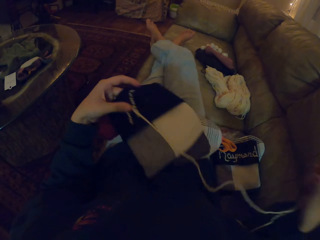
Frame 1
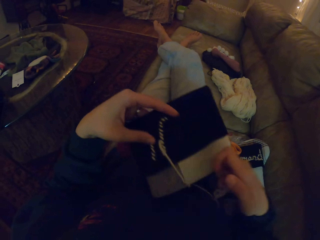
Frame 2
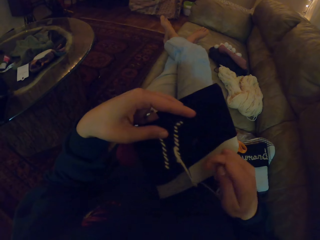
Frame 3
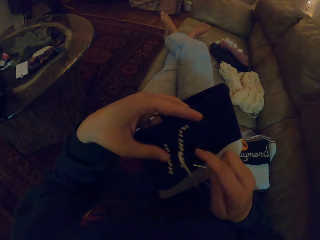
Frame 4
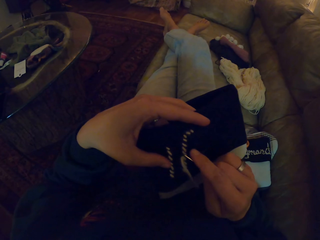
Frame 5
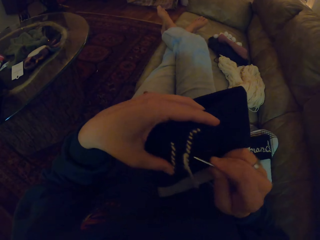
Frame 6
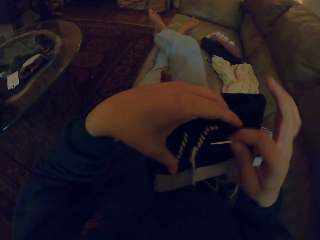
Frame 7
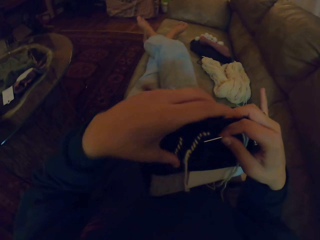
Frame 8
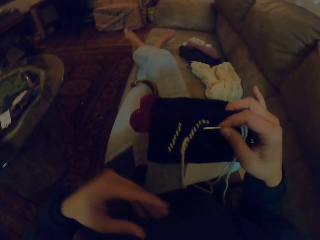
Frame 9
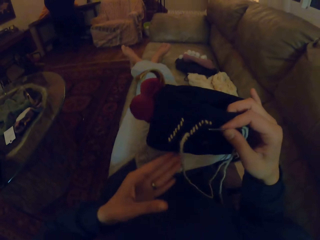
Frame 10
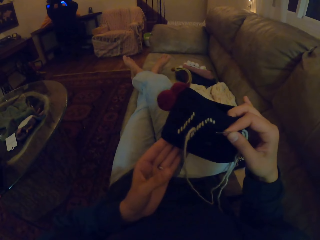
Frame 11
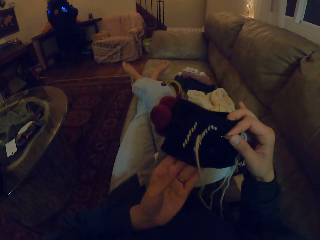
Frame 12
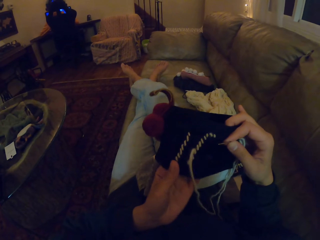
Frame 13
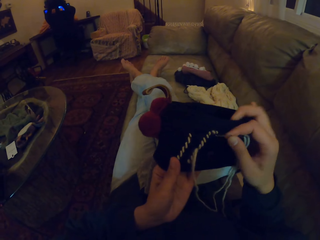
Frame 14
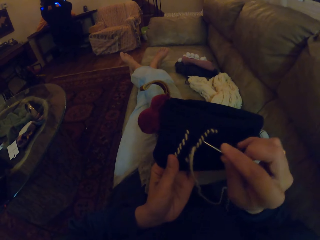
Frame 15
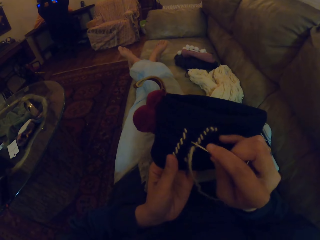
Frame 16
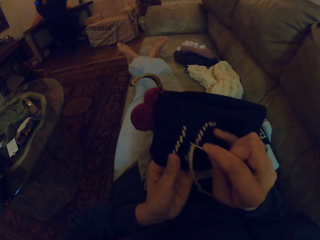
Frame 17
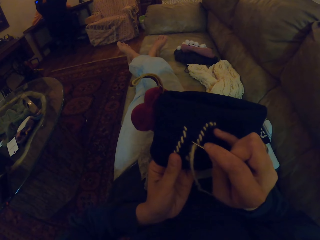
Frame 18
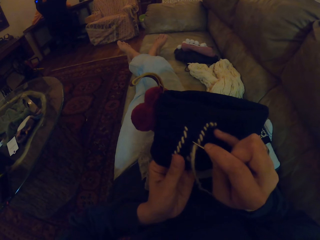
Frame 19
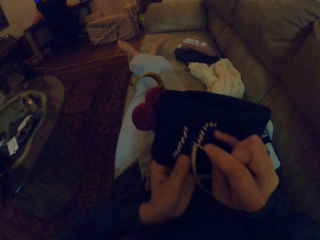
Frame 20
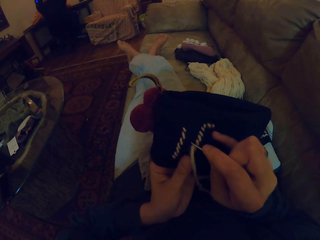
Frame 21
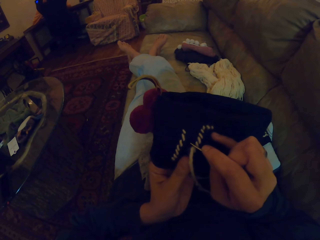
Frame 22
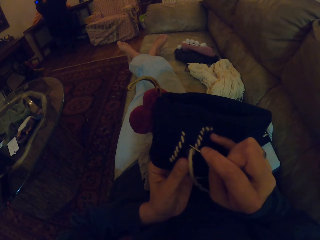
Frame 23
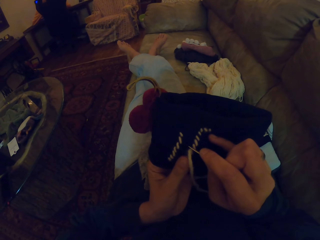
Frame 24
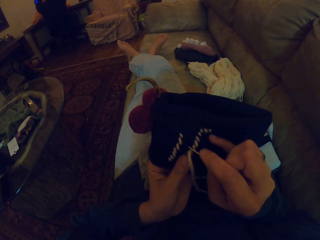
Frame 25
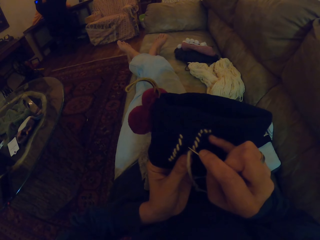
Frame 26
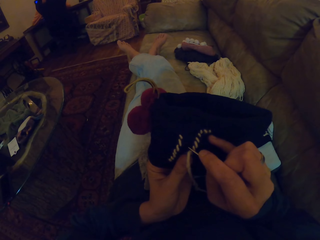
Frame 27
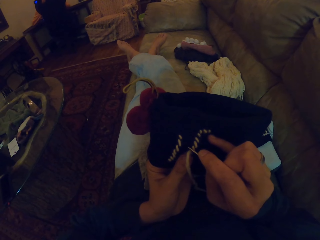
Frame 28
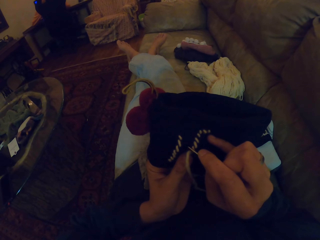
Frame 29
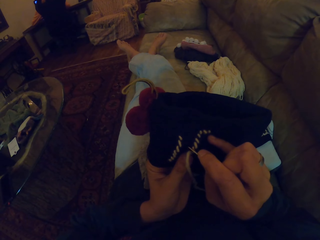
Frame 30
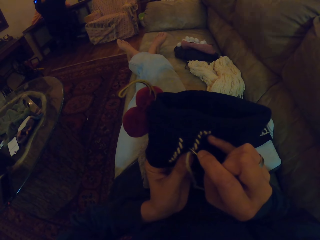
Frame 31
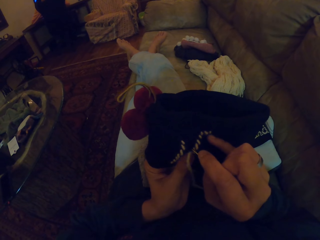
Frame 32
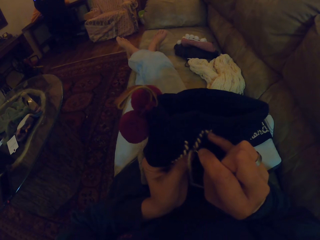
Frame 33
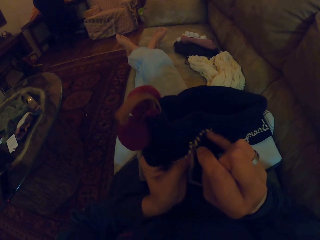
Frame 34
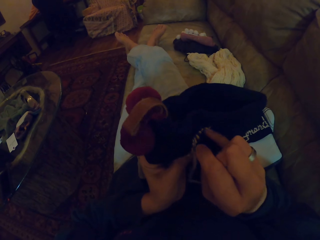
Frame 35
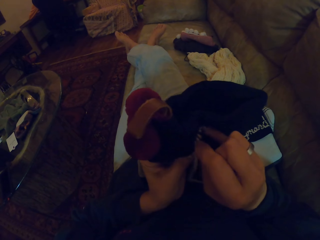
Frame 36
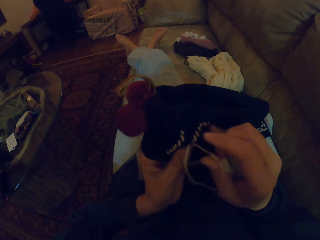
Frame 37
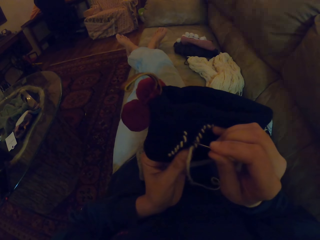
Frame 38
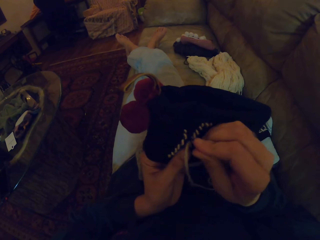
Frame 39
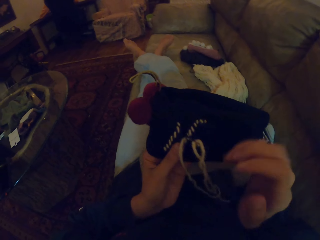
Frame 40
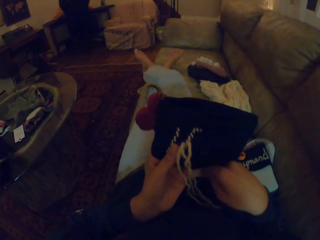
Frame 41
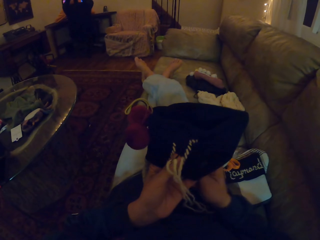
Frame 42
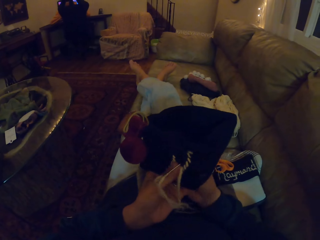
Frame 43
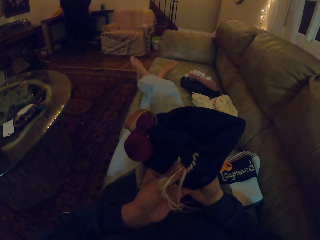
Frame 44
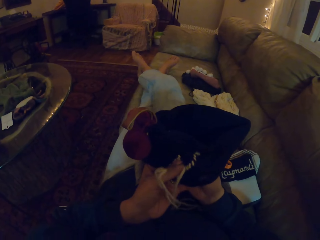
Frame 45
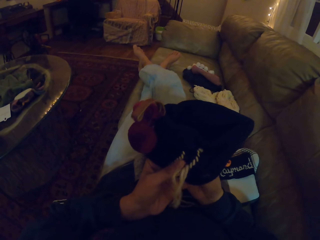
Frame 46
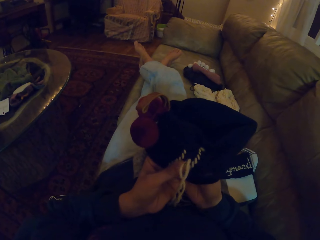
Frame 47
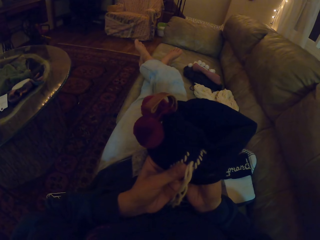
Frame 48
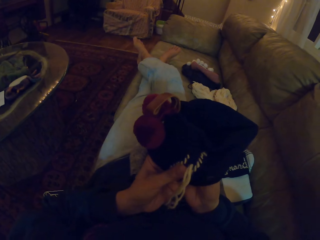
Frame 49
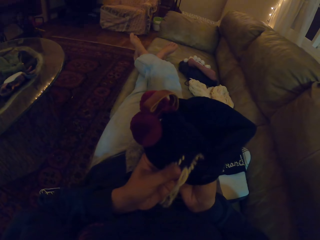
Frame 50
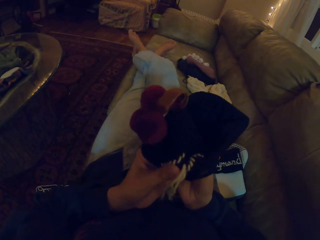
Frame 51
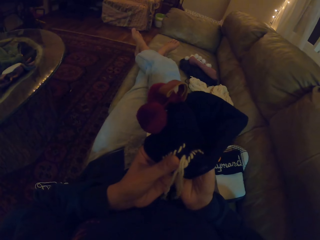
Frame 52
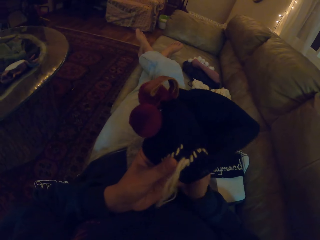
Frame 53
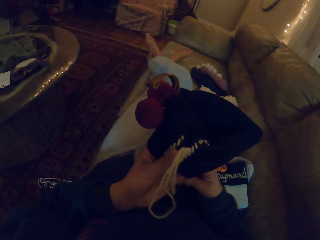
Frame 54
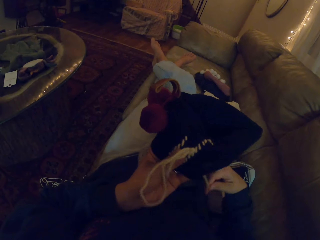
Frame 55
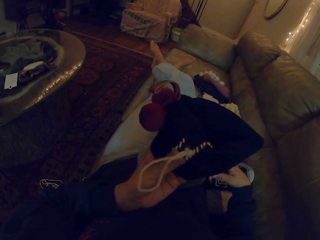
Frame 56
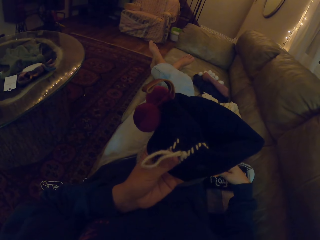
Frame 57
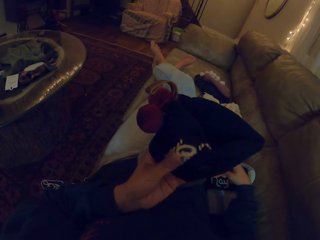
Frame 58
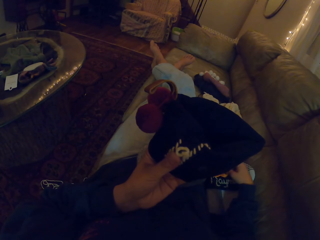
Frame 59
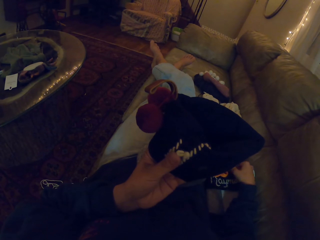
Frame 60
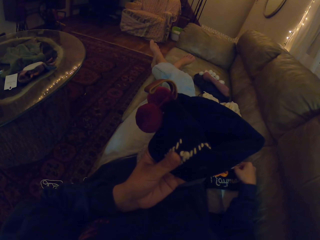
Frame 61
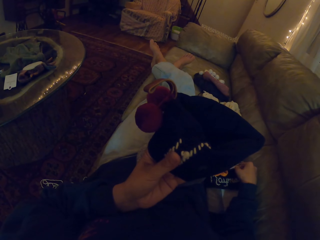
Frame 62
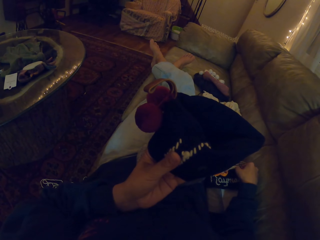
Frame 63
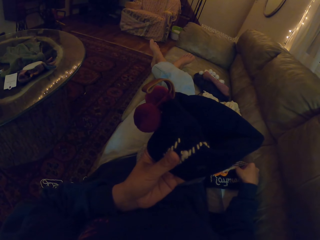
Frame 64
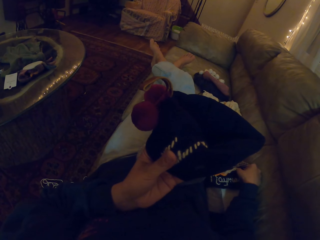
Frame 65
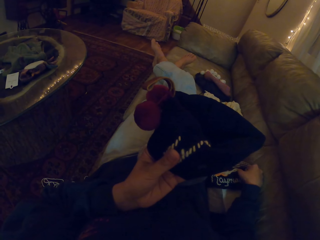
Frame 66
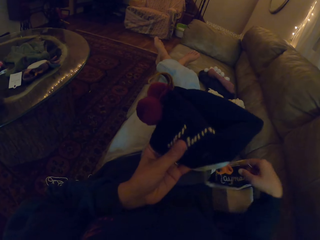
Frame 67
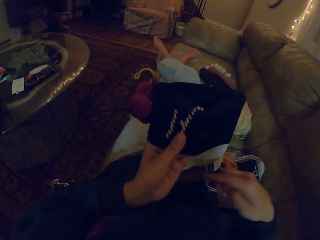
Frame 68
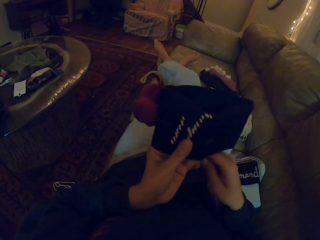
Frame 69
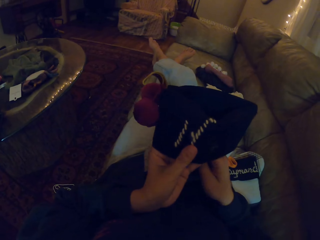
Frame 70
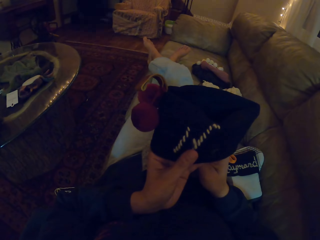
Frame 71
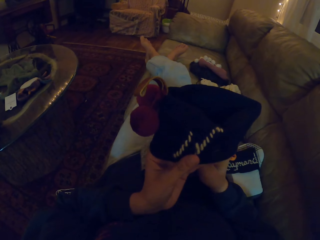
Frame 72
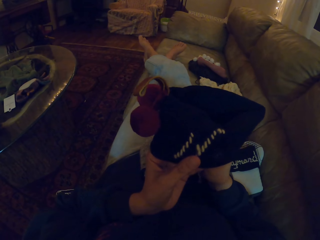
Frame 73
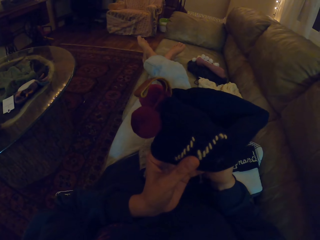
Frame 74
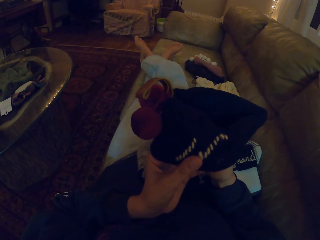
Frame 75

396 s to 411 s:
The camera wearer holds the cloth by the left hand. They press the needle in the cloth. They pull the needle through the cloth. They pull the thread through the cloth.

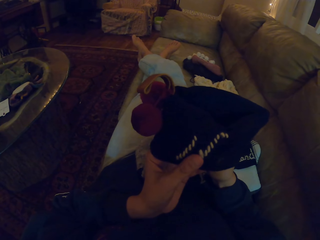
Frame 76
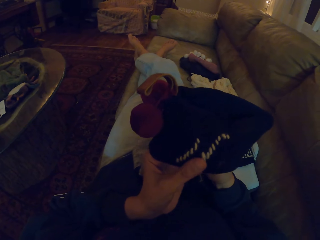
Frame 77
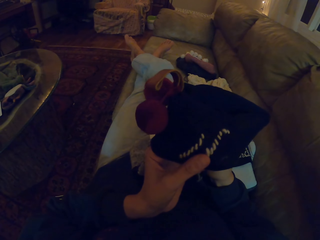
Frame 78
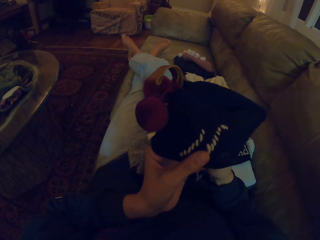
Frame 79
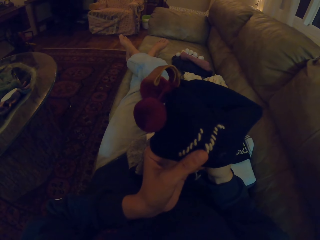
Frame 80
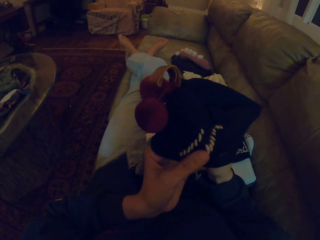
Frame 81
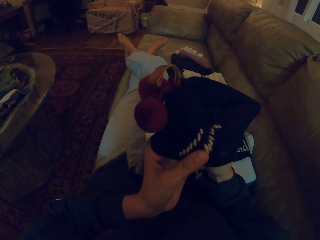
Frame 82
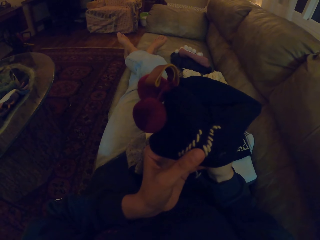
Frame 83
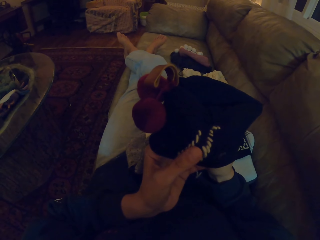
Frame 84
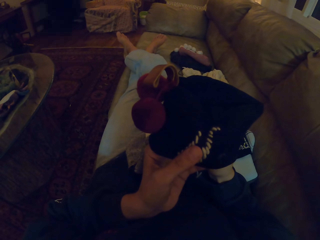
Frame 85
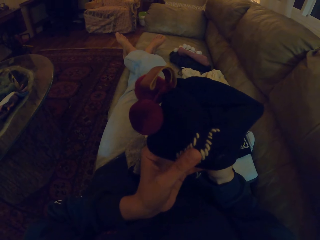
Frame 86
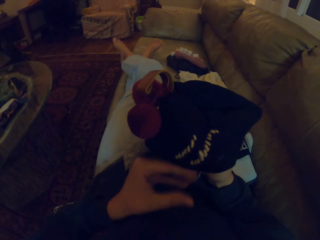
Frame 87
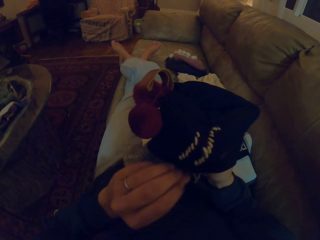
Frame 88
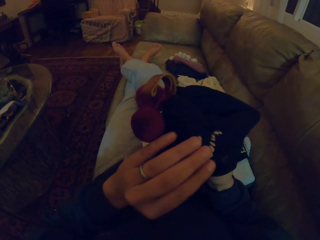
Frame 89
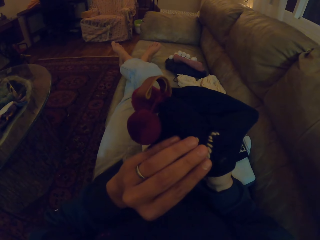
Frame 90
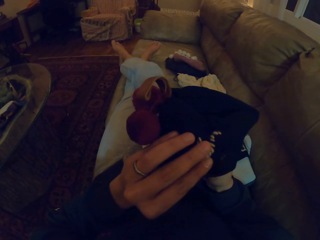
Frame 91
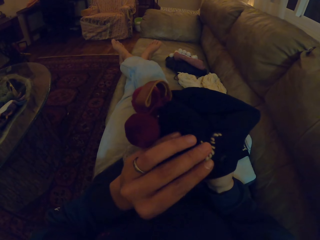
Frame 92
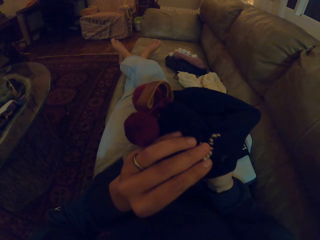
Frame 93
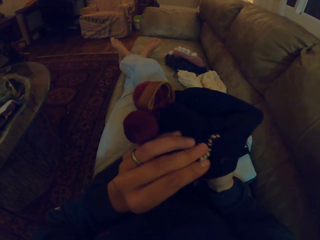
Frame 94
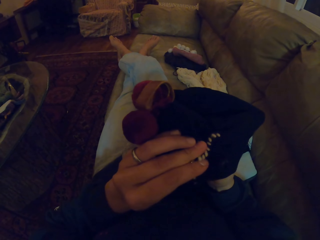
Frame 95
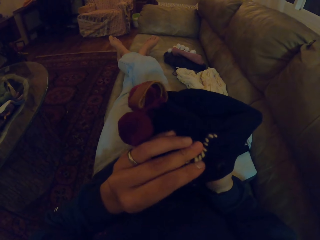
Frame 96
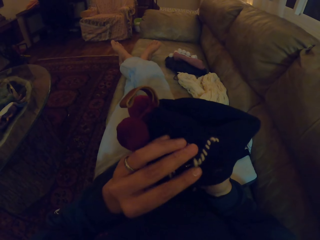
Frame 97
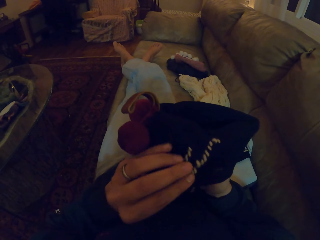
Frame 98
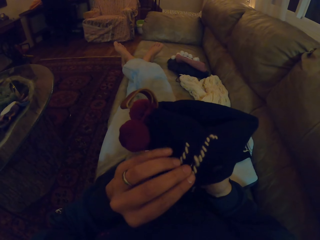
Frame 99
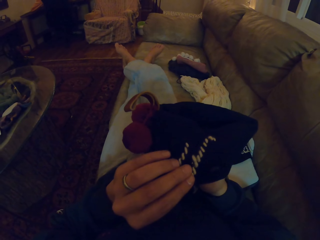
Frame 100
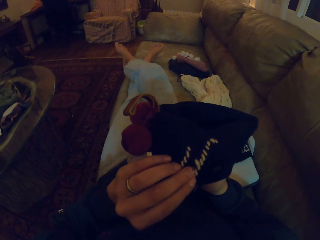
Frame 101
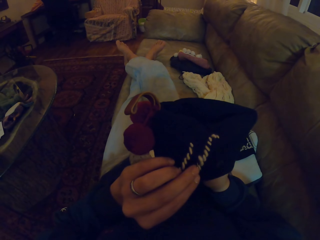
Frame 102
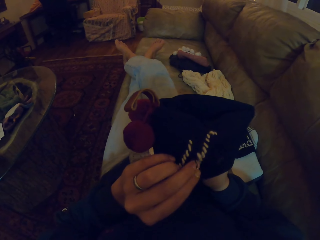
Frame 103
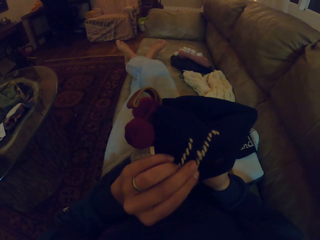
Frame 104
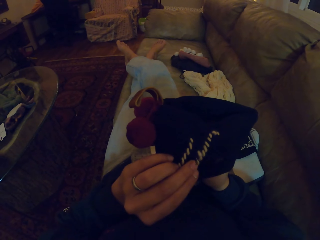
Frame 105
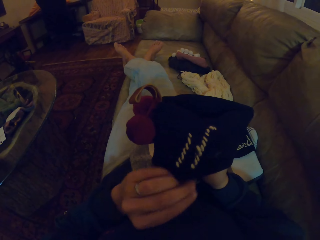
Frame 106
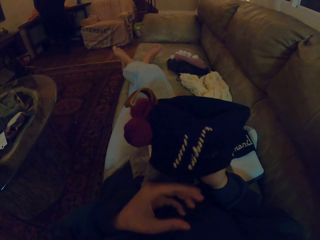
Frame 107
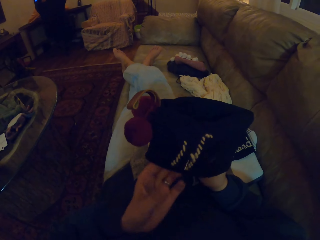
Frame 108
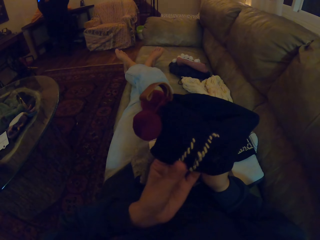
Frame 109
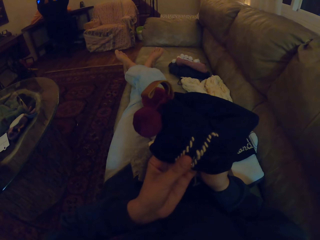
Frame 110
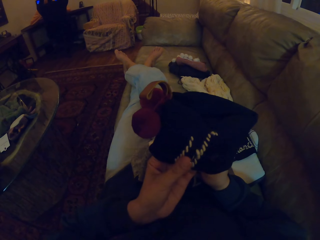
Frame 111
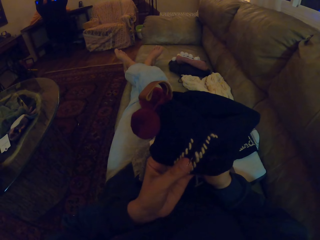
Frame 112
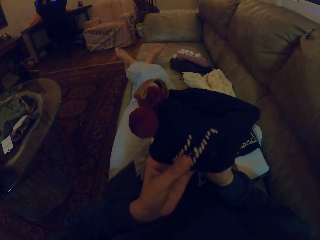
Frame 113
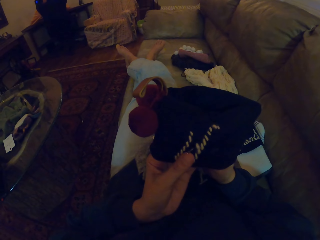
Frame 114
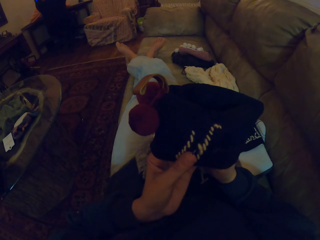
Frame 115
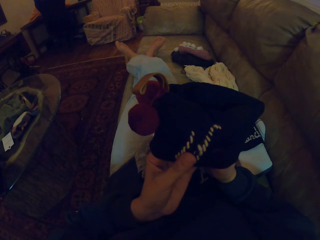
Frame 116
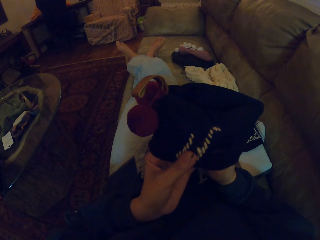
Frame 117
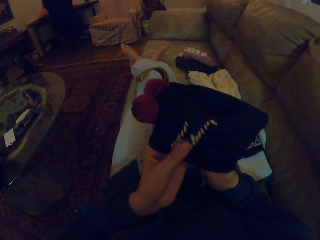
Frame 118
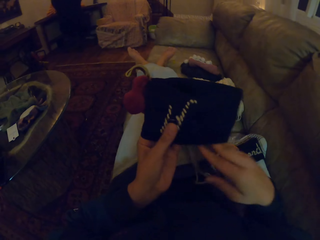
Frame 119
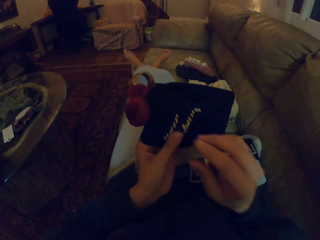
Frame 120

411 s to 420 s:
The camera wearer presses the needle in the cloth. They hold on to the cloth with the left hand.
